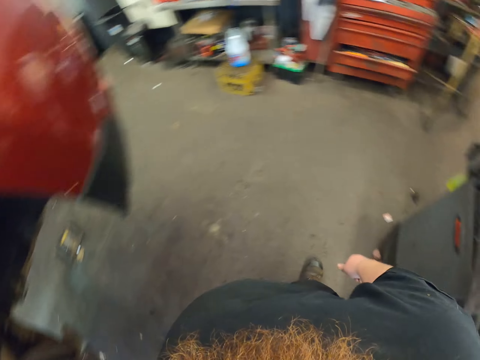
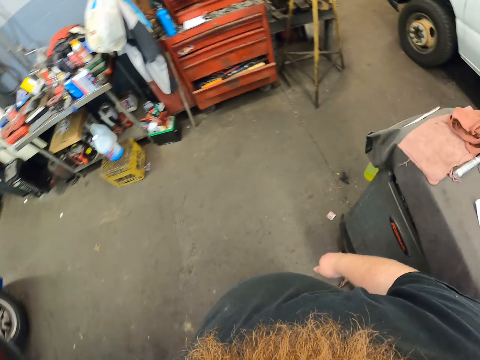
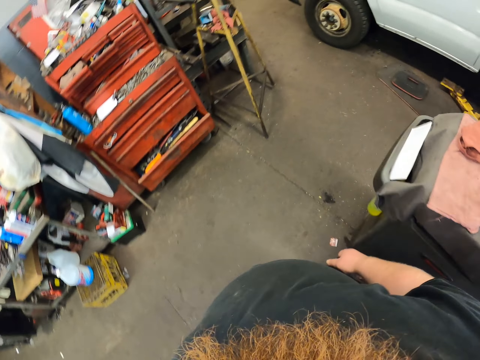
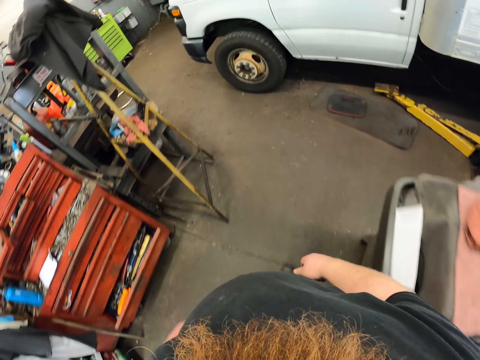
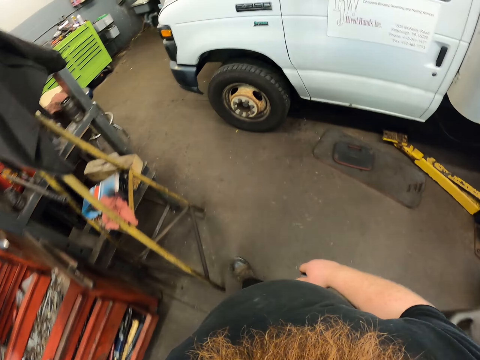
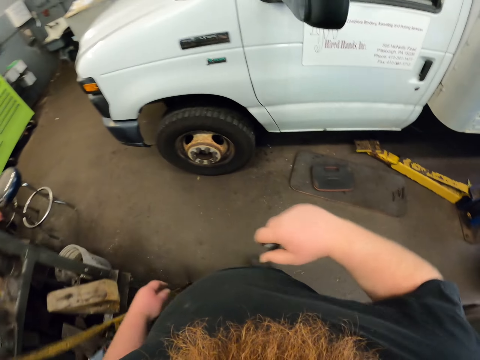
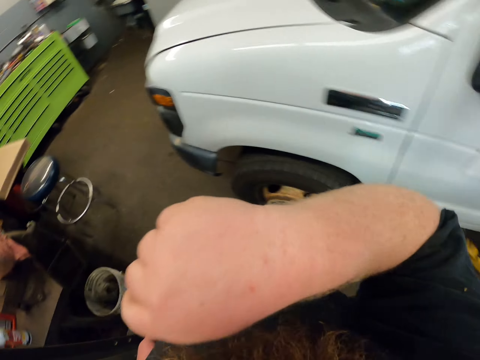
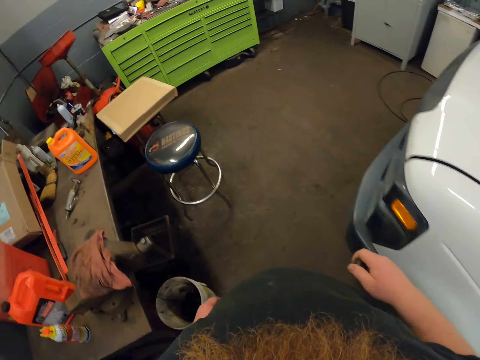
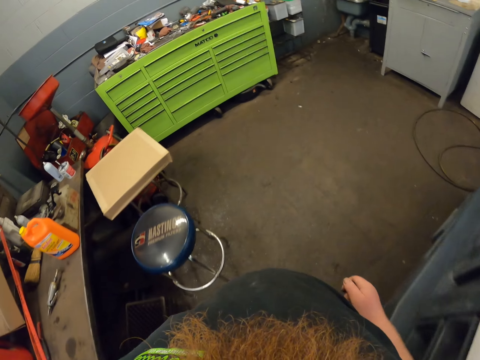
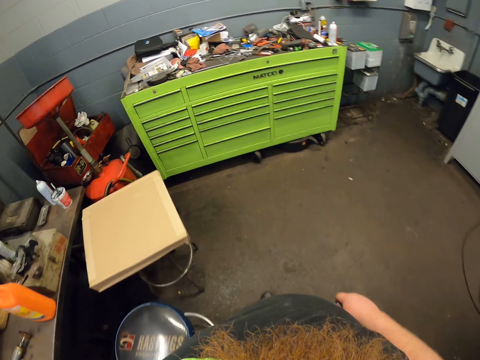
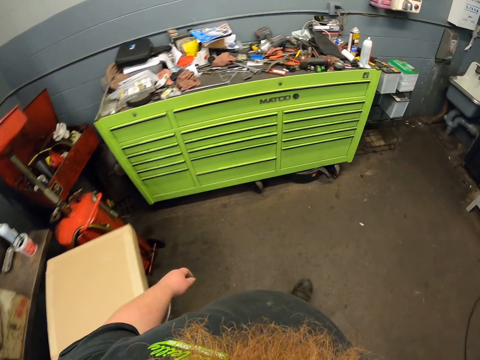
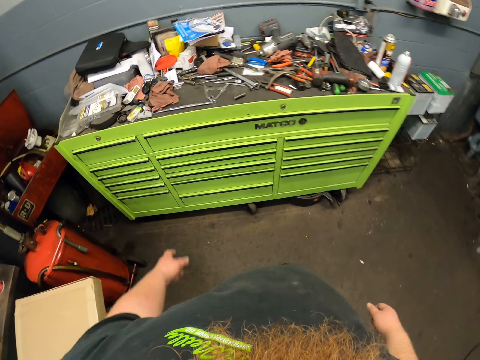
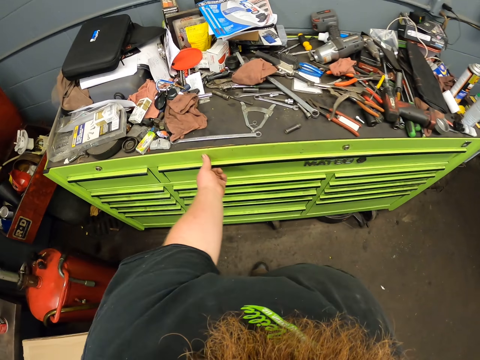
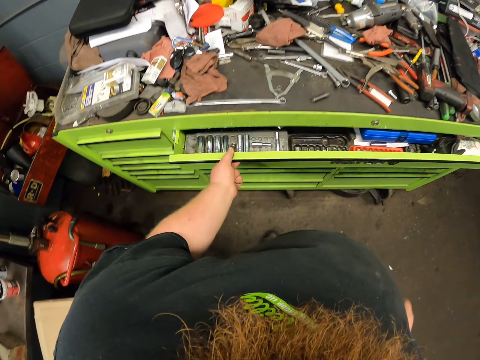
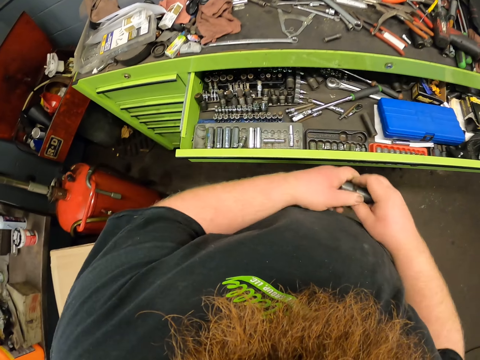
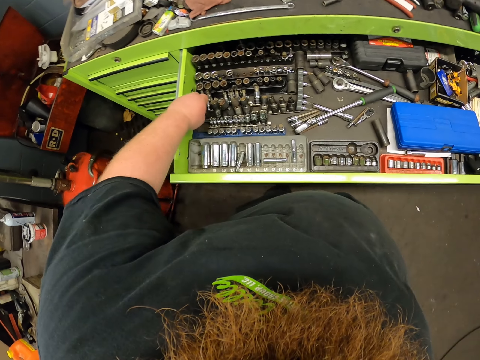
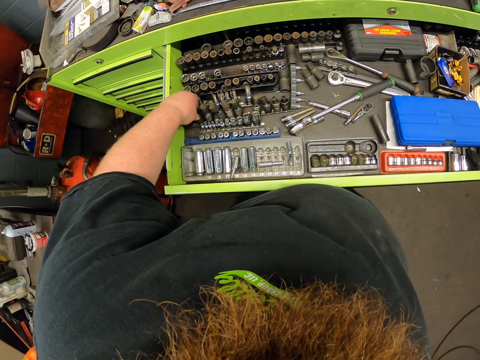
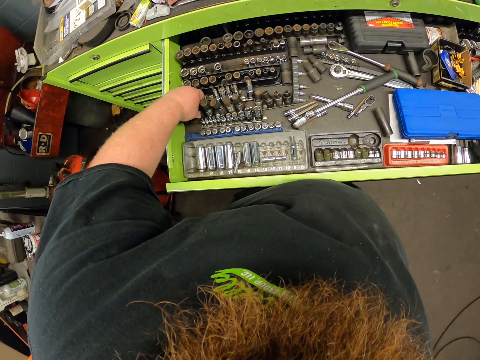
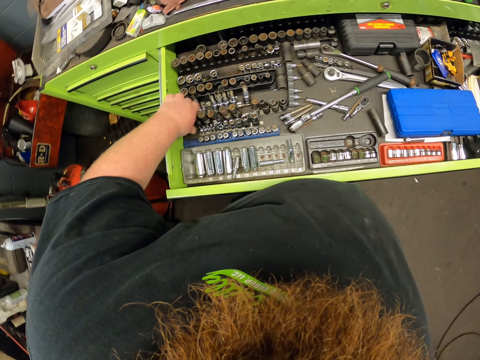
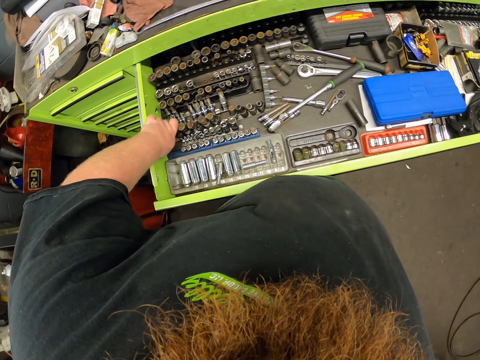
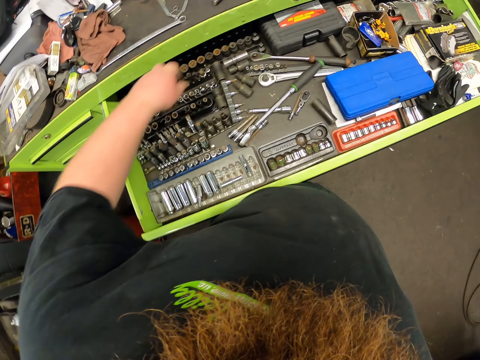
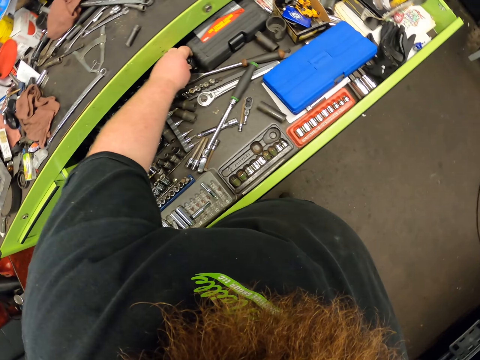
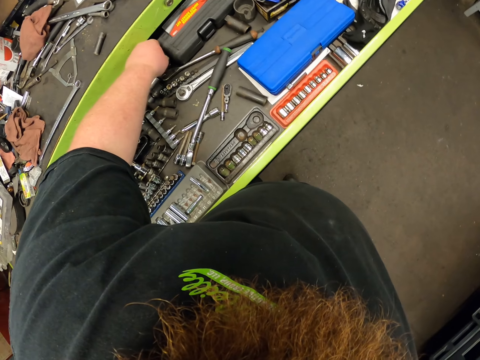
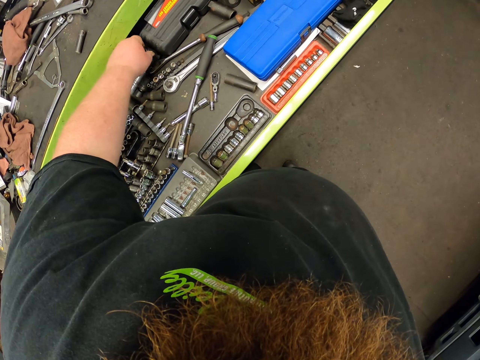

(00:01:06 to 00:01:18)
The camera wearer walks towards the shelf. He lifts up his hand. He puts down his hand. He opens the drawer. He puts the nut in the drawer. He picks up the nut.

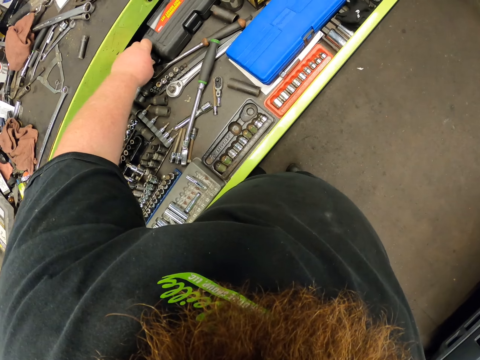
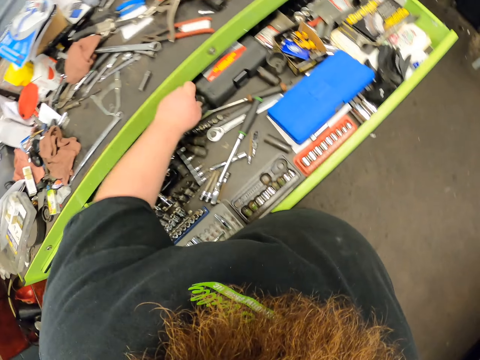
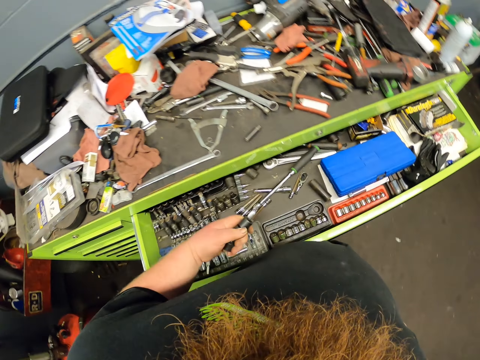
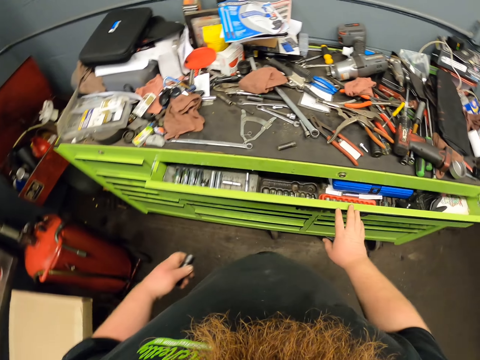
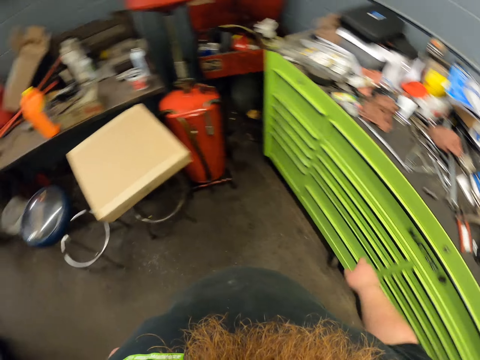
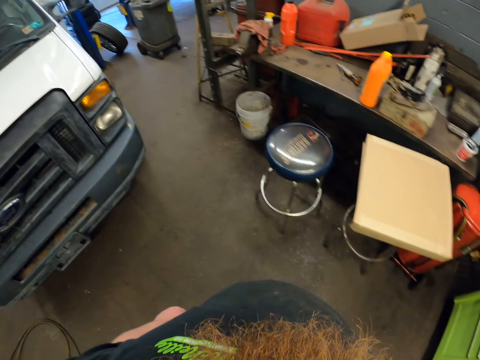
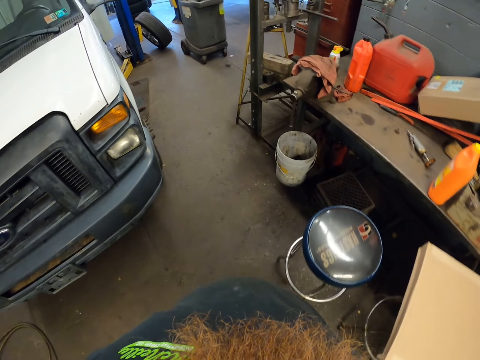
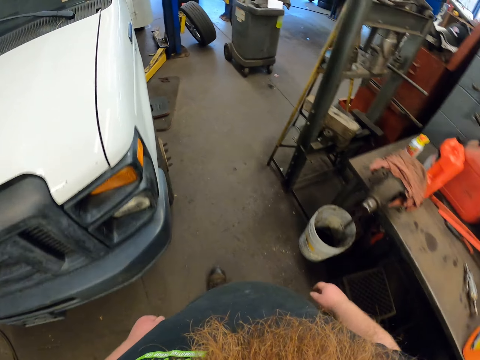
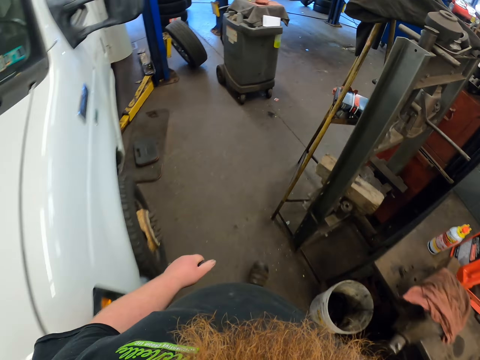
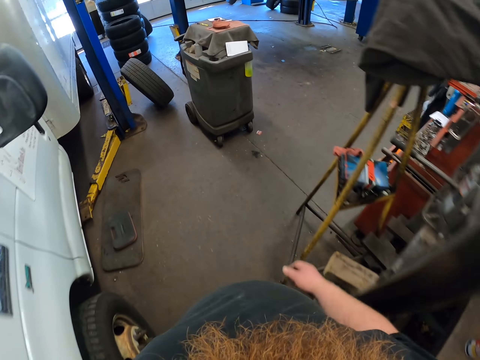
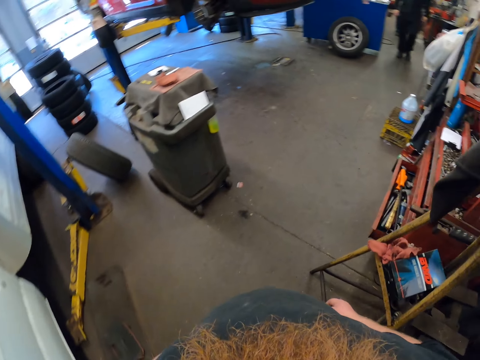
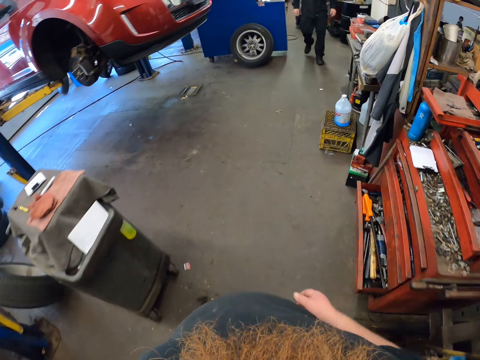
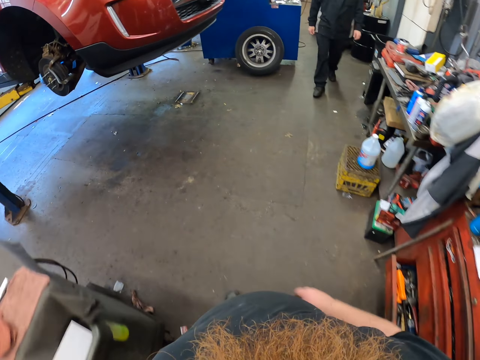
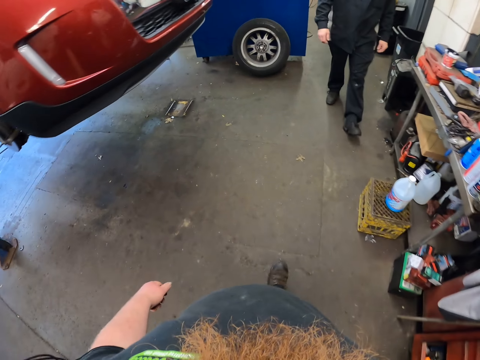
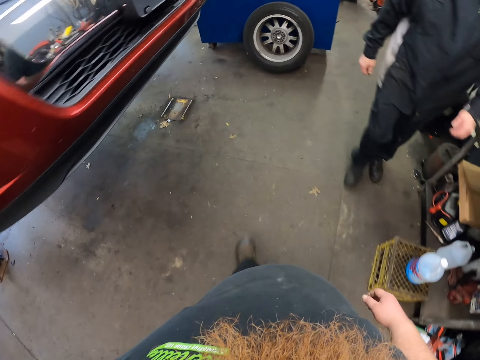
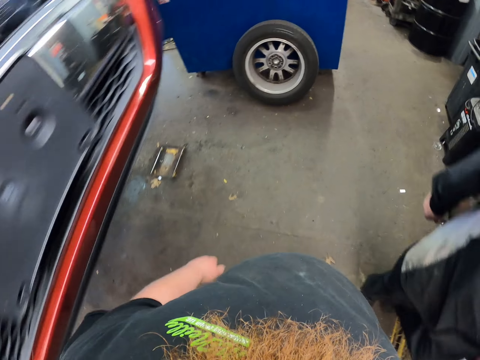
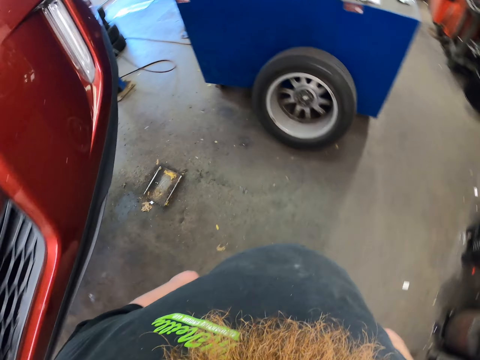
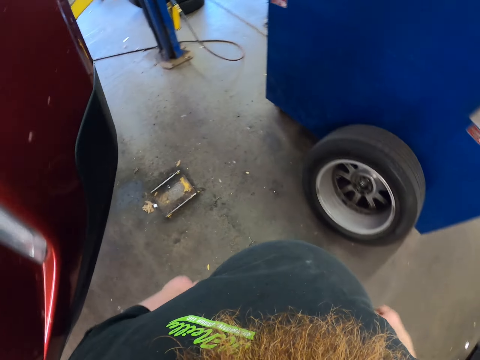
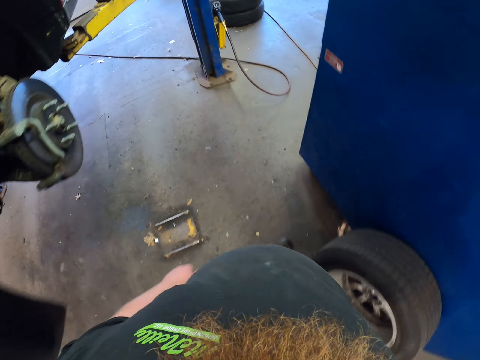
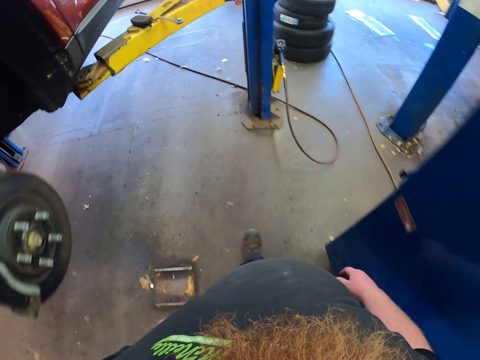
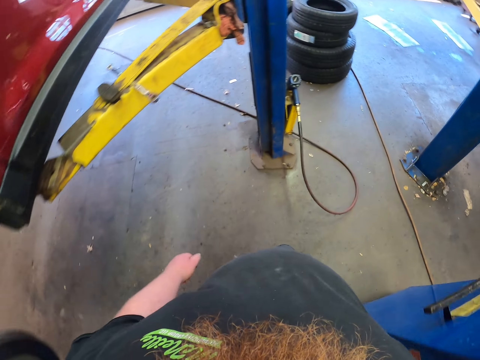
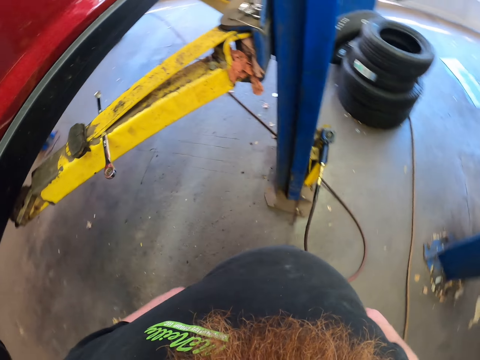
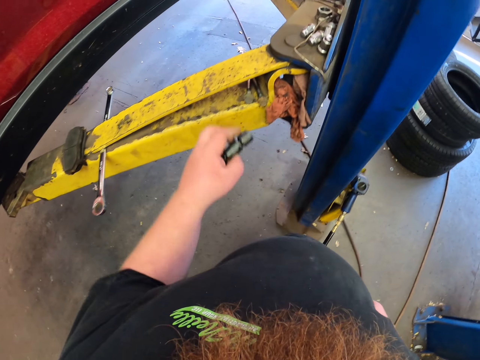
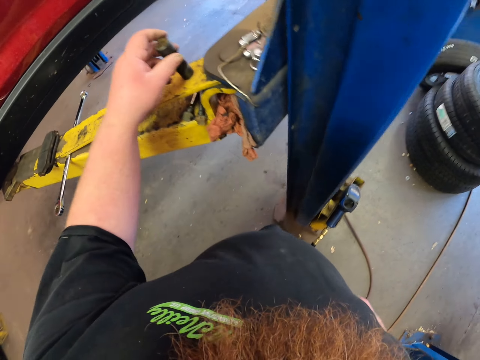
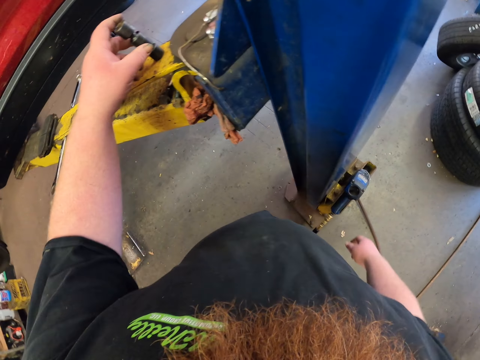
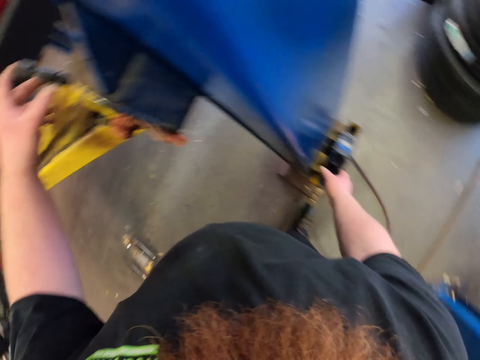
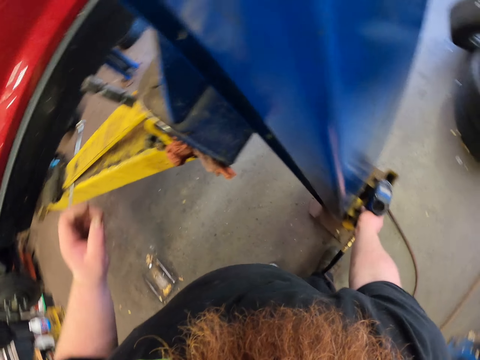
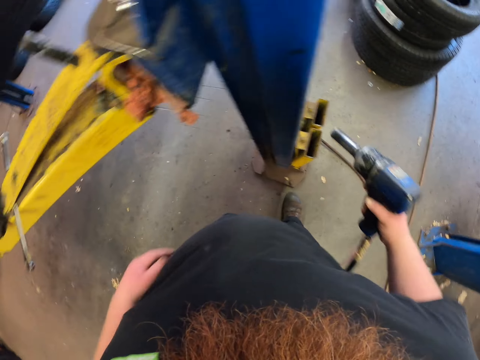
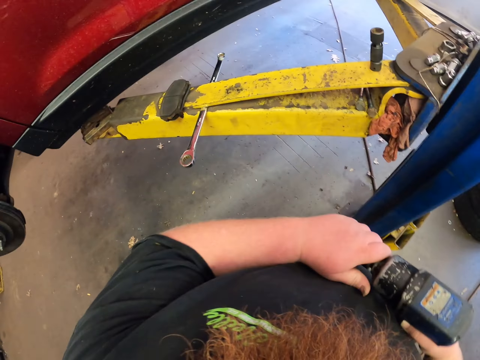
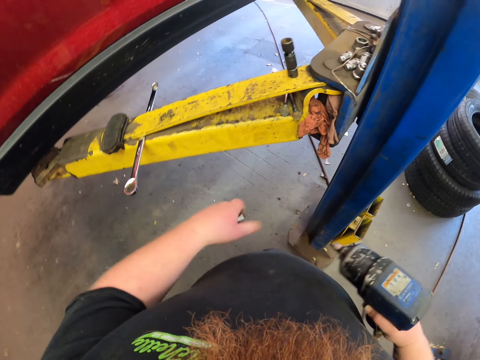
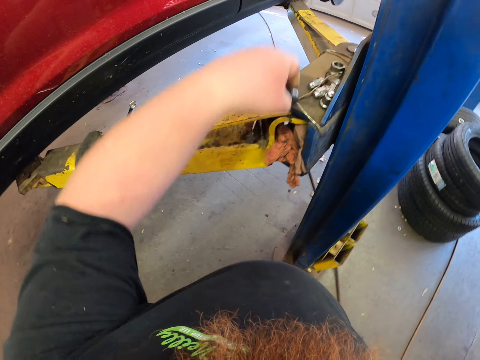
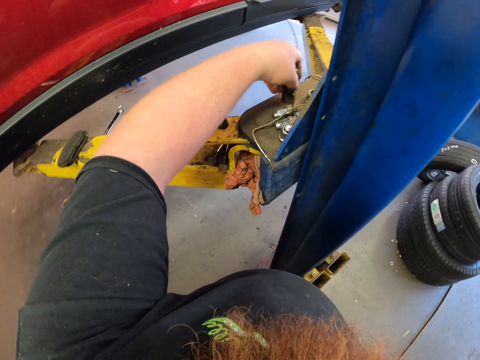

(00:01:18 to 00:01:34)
The camera wearer closes the drawer. They walk in the room. A man appears. The camera wearer puts the nuts or drill bit aside. They pick up the nut tightener or drill machine. They pull the nut or drill bit. They put the nut aside.
